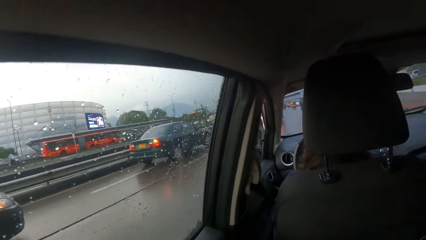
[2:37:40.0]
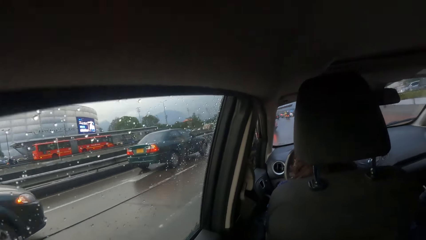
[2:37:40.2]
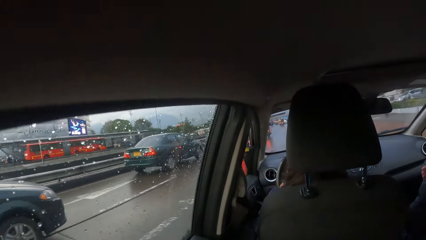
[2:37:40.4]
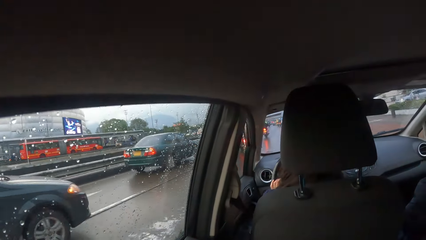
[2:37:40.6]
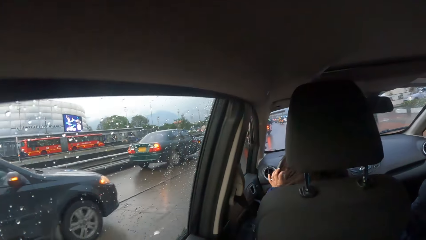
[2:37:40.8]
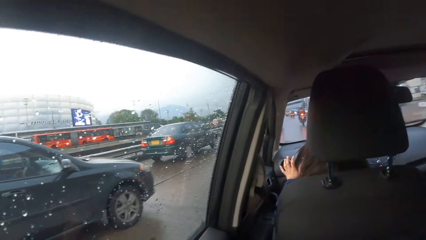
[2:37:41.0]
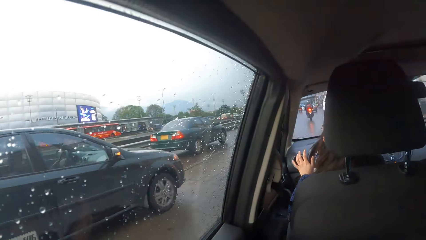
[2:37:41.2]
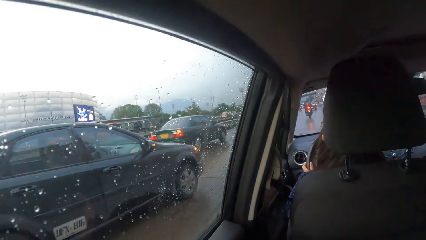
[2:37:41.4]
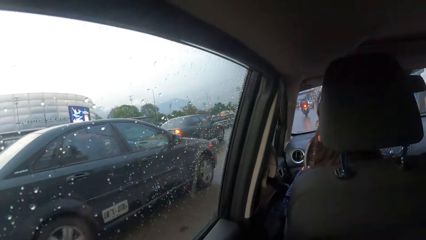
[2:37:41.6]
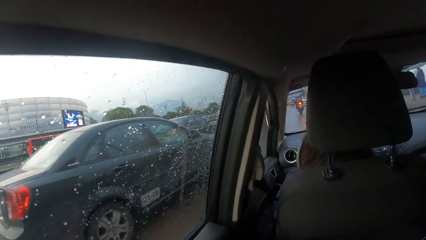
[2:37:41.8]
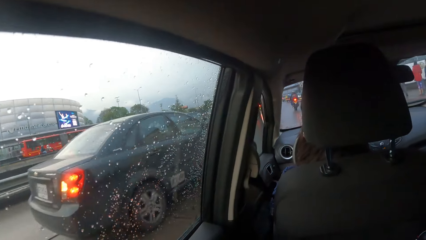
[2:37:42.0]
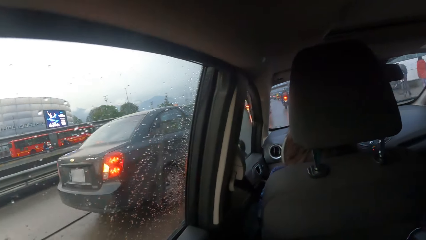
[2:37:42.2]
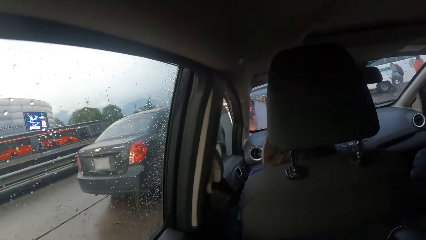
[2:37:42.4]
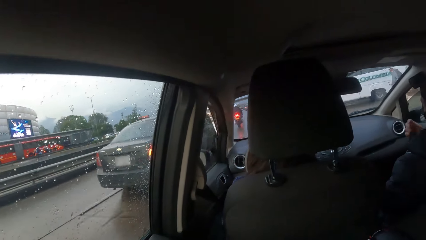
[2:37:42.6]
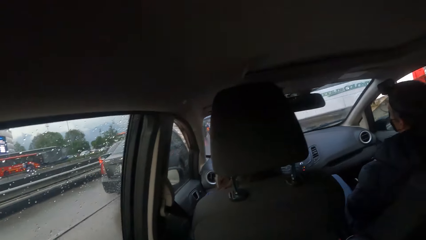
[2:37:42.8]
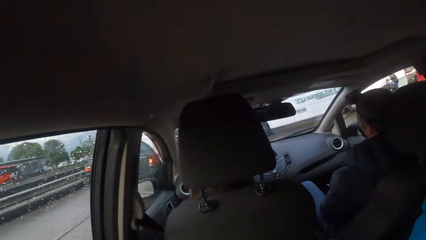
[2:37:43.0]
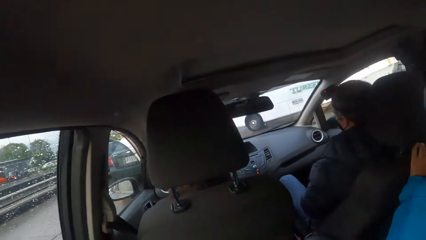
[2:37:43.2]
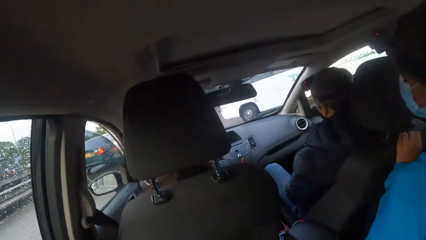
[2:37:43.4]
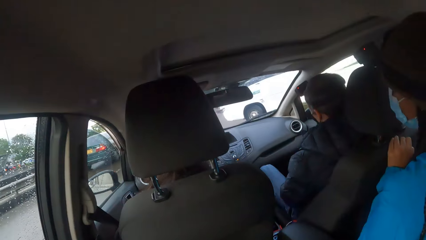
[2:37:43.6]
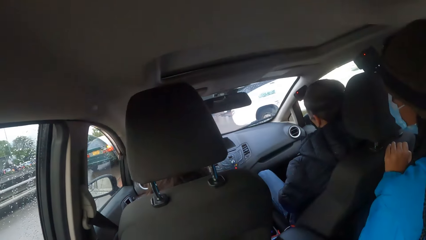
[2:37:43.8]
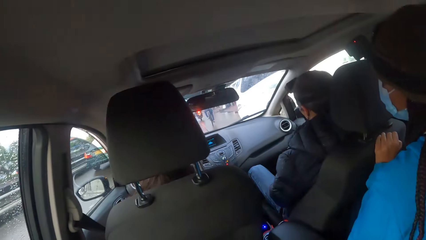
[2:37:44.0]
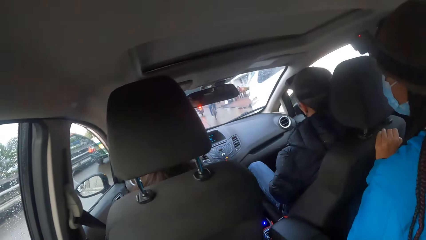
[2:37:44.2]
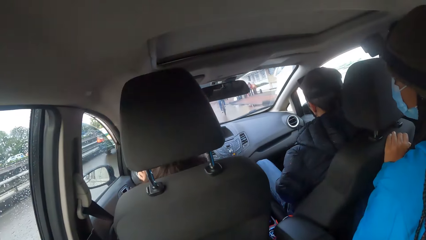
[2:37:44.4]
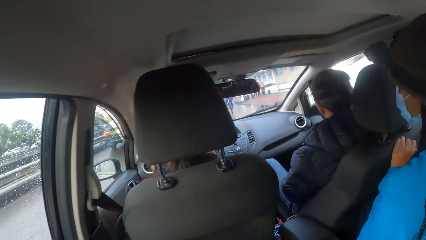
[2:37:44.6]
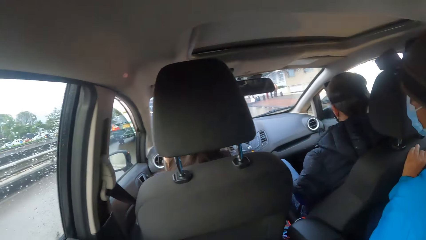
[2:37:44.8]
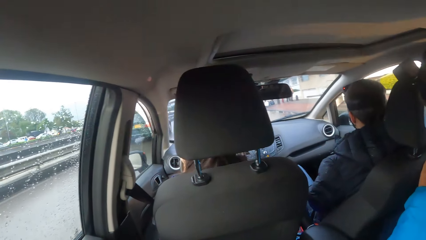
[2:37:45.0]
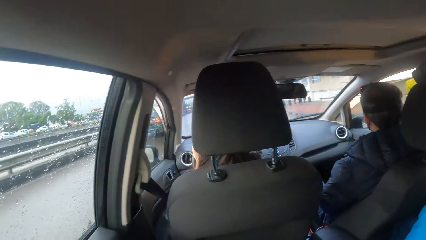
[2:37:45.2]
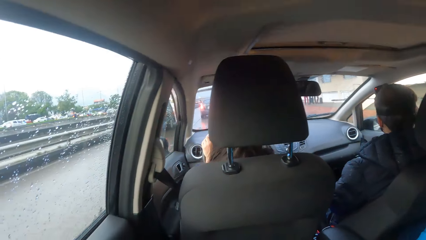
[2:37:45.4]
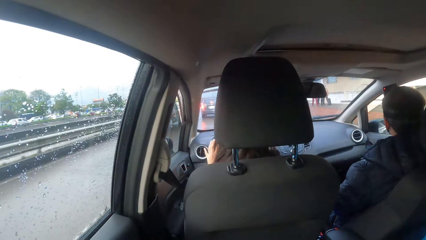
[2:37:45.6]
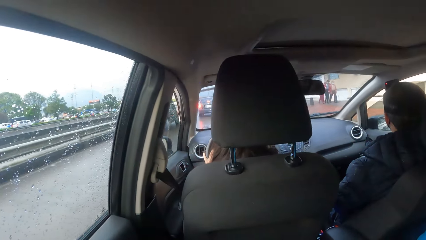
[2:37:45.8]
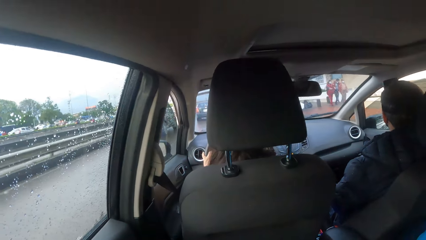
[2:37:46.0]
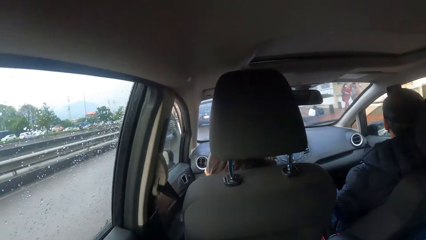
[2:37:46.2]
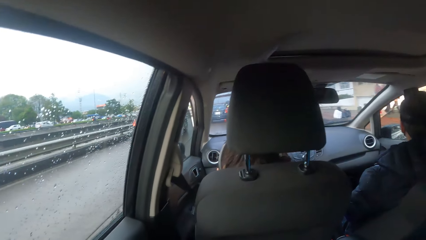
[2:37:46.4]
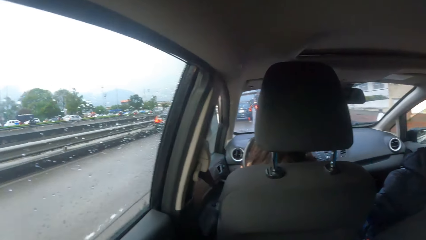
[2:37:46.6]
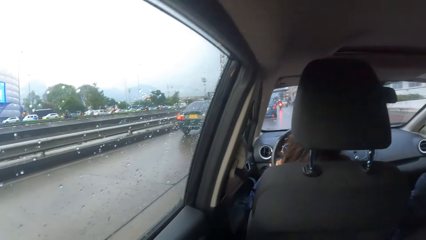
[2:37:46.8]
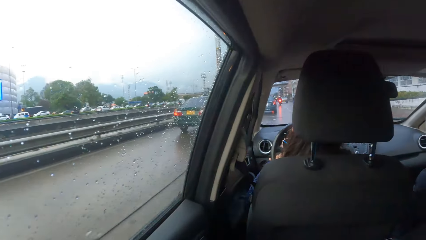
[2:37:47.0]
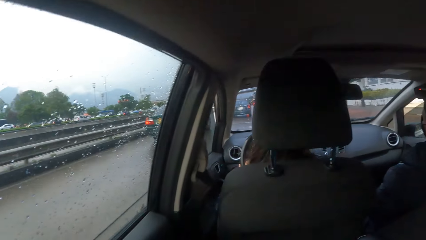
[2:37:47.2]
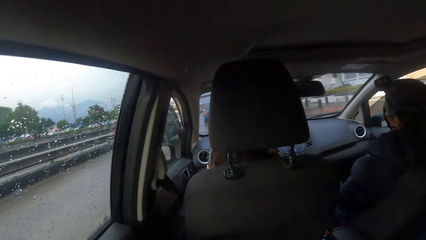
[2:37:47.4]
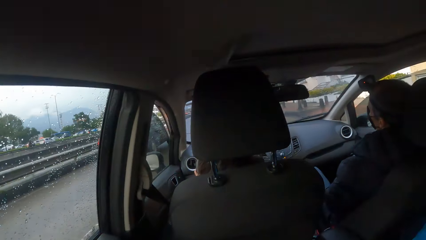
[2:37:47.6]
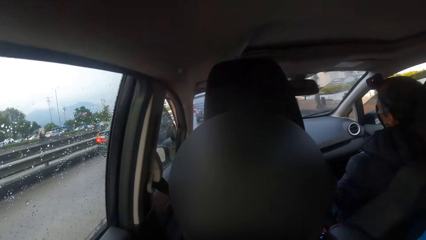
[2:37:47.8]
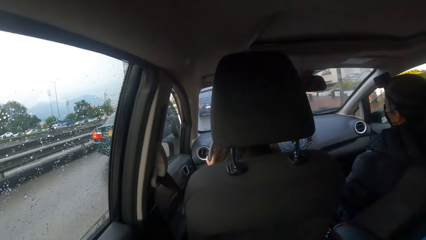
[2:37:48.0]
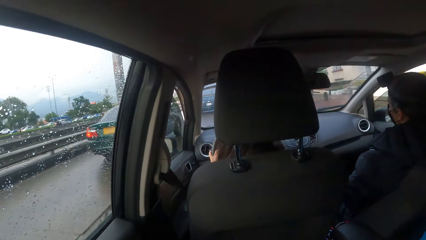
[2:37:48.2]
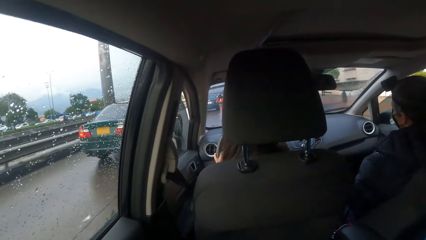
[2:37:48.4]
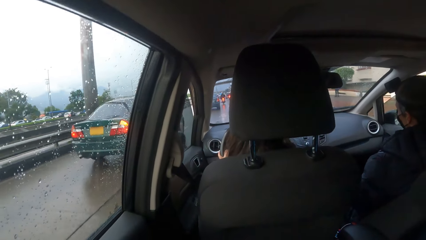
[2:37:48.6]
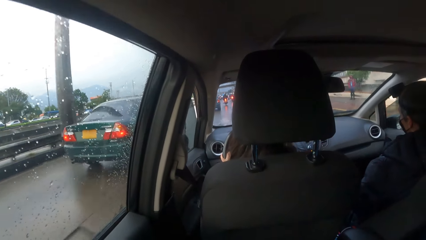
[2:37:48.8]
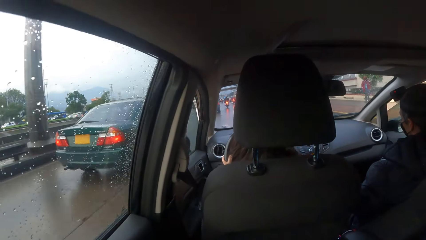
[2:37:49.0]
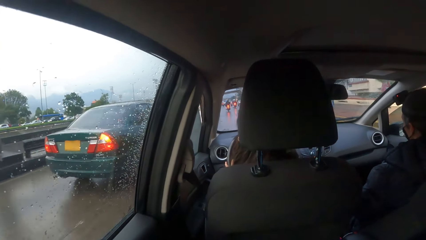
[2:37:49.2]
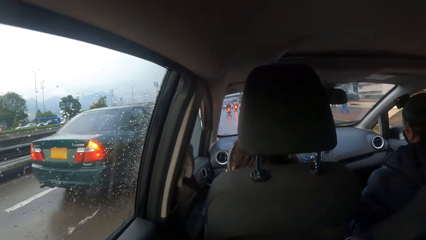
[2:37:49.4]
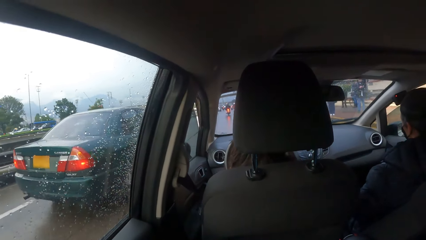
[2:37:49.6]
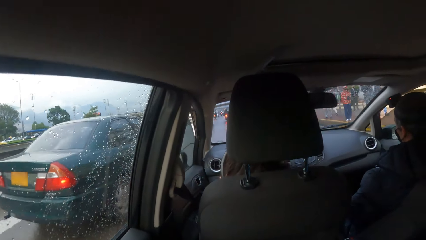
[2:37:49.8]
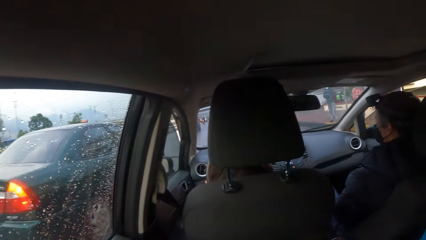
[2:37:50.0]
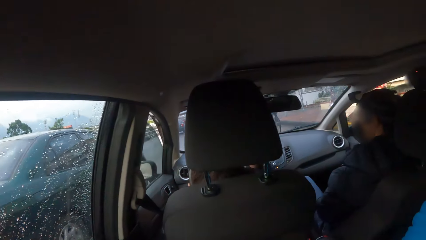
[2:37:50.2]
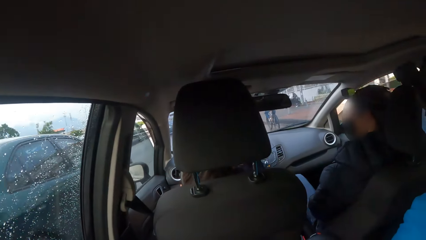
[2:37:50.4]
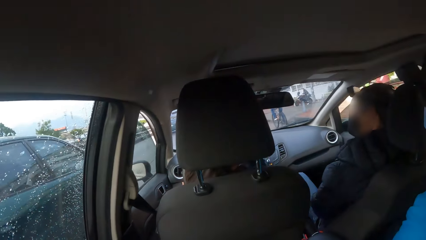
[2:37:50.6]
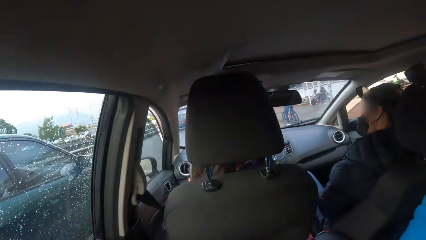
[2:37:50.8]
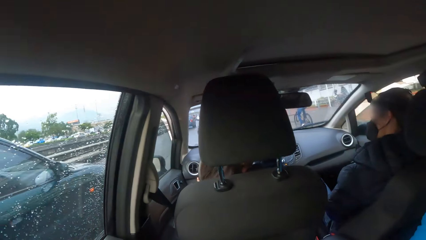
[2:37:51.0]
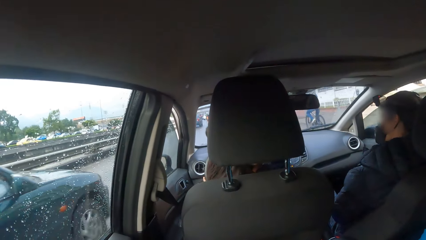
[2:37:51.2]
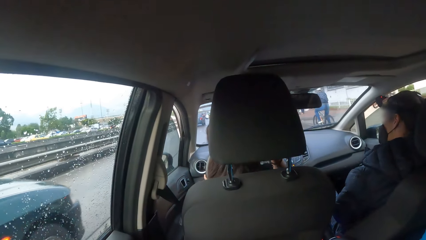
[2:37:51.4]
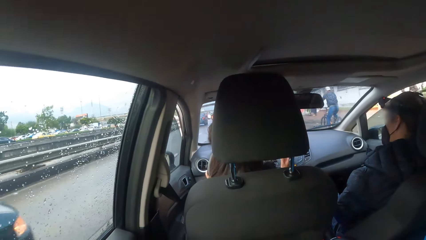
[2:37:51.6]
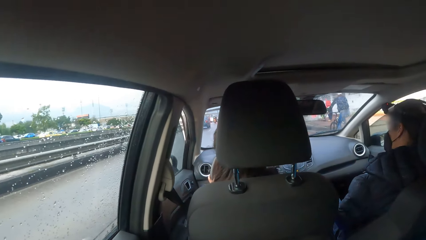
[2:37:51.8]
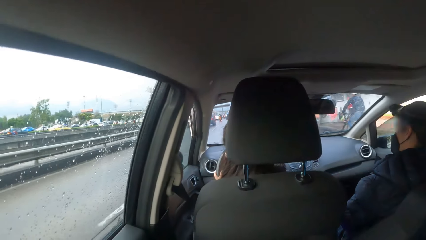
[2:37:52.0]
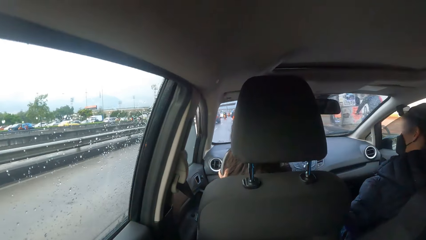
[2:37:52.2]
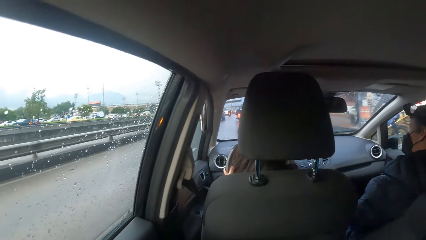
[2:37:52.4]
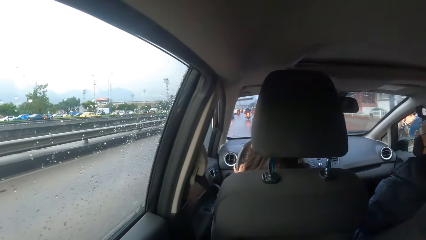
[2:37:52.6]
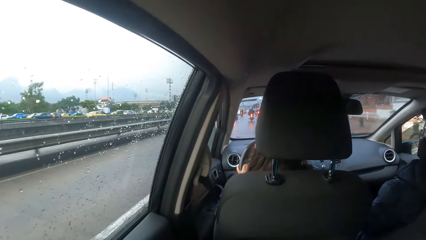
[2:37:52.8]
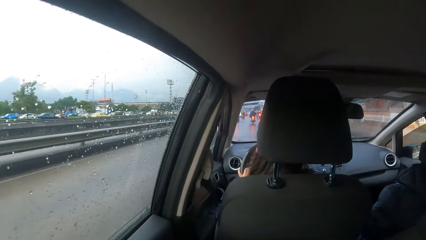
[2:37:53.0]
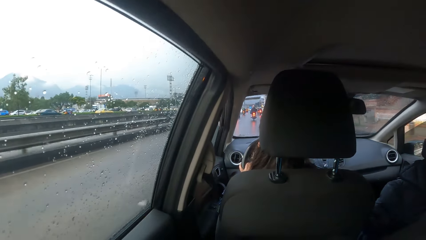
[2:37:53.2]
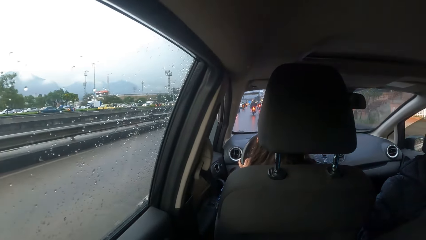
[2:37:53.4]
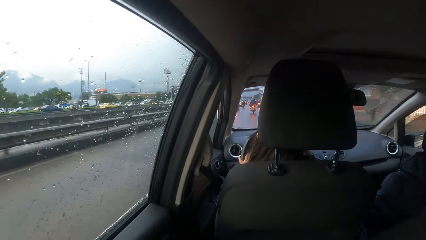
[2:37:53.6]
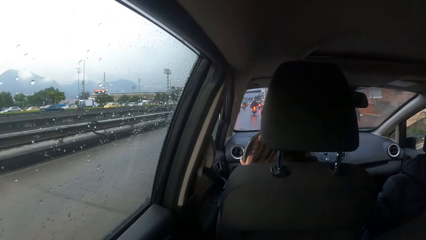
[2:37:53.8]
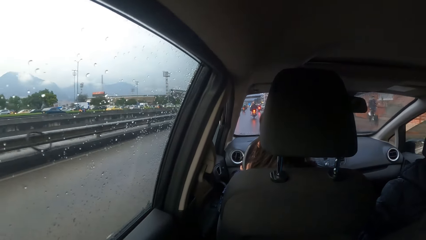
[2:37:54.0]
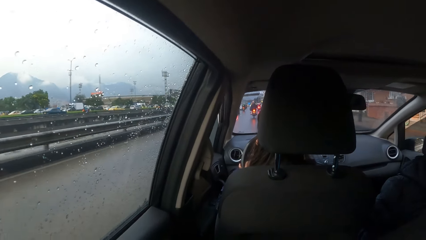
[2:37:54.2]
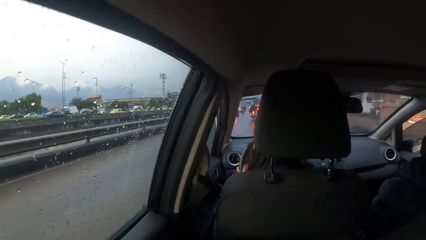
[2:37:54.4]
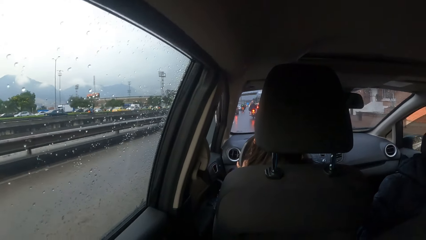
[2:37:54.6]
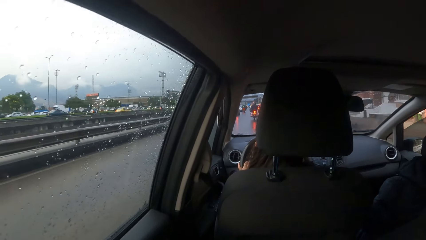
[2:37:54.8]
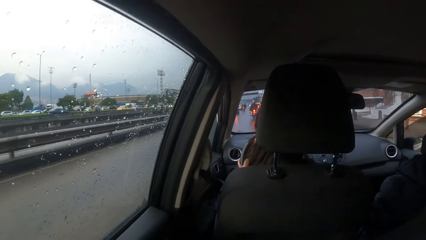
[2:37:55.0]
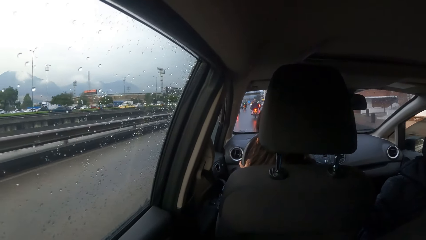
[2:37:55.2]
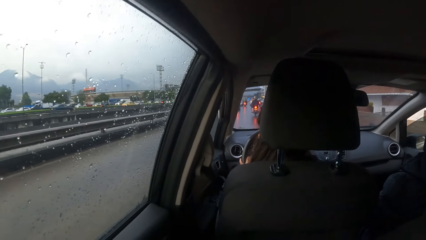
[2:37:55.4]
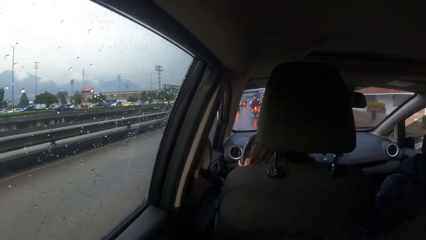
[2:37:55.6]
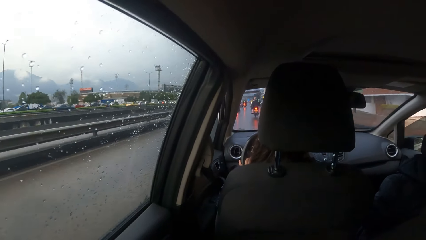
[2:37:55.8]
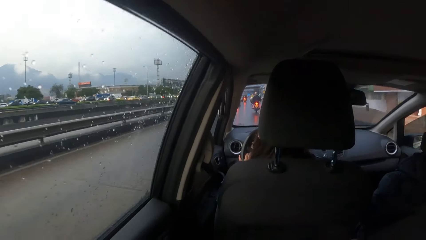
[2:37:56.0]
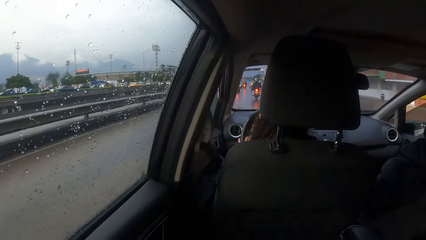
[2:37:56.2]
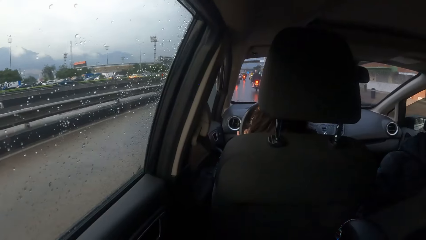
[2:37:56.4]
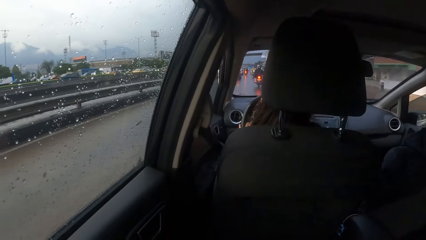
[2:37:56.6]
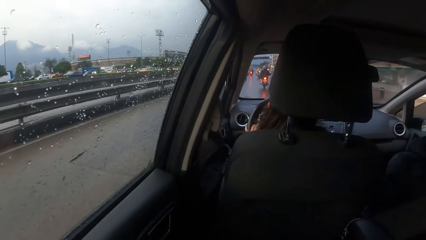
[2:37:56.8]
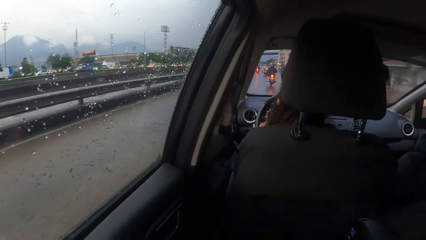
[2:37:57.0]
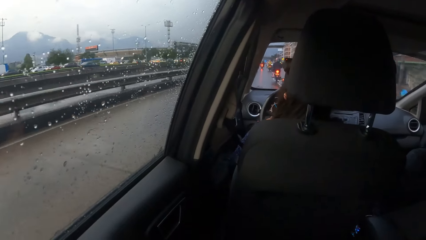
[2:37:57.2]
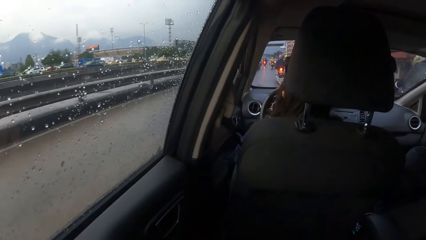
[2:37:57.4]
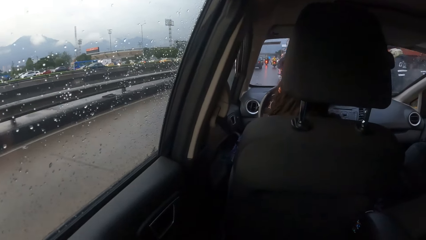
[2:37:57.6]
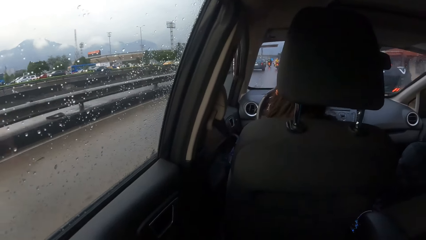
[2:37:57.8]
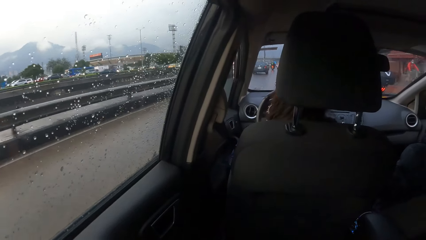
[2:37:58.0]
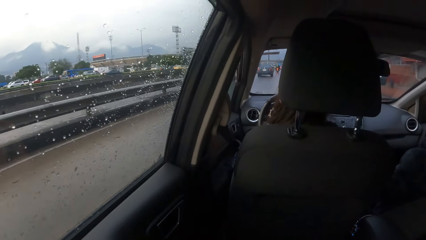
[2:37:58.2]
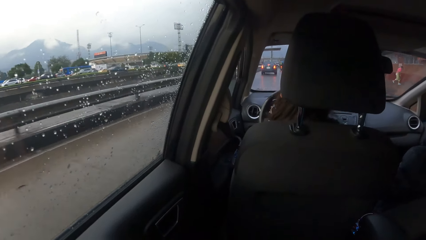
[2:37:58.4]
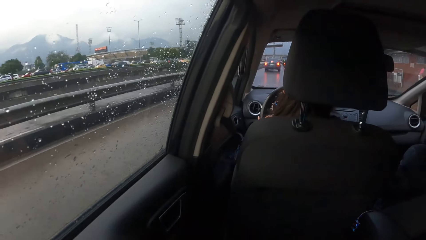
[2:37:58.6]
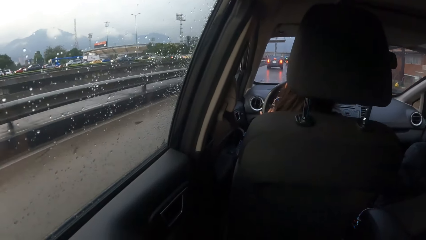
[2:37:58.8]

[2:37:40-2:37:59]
A black car drives past the car the camera wearer is in. The woman drives past a green car.
